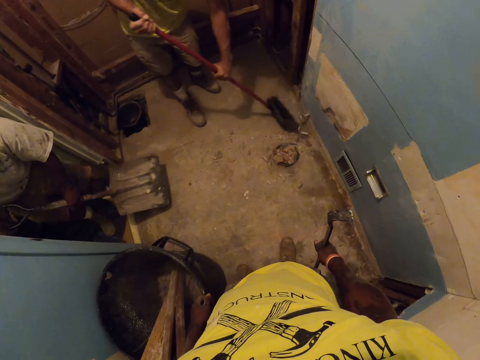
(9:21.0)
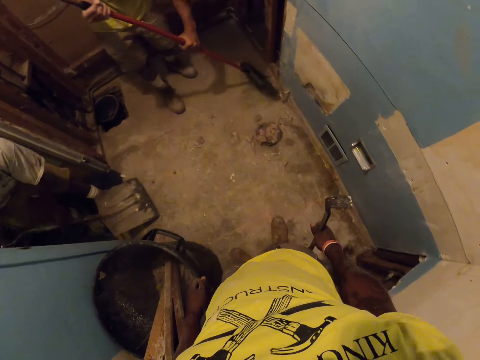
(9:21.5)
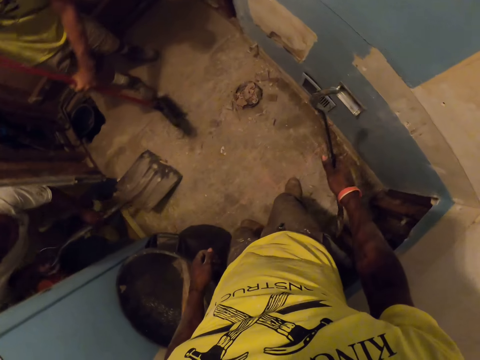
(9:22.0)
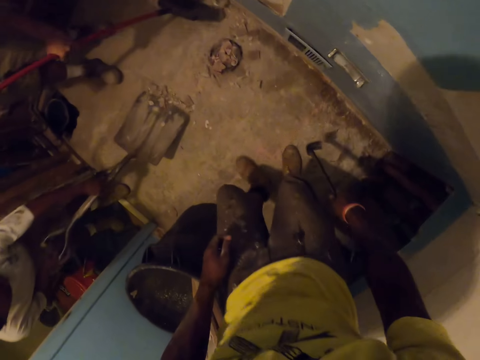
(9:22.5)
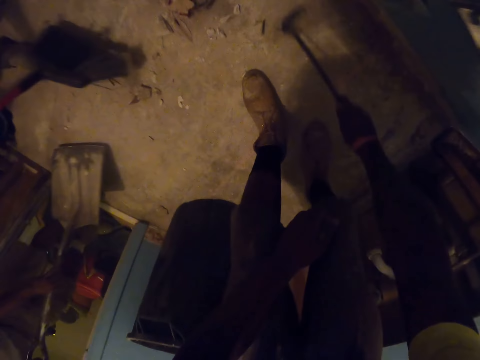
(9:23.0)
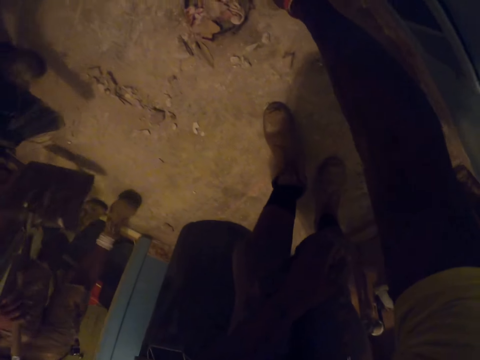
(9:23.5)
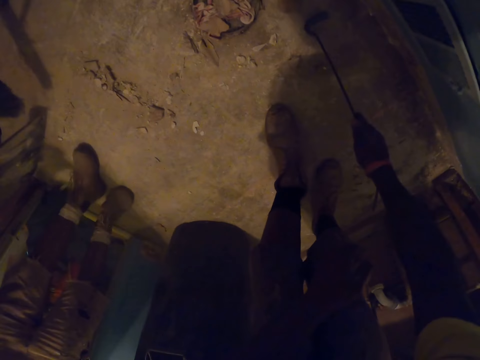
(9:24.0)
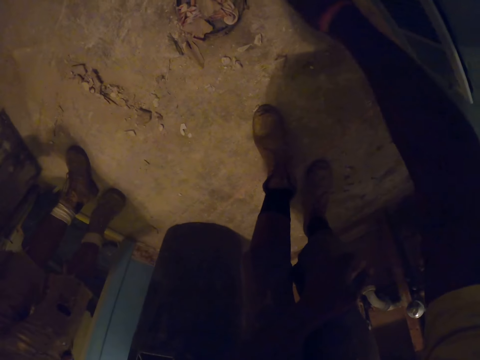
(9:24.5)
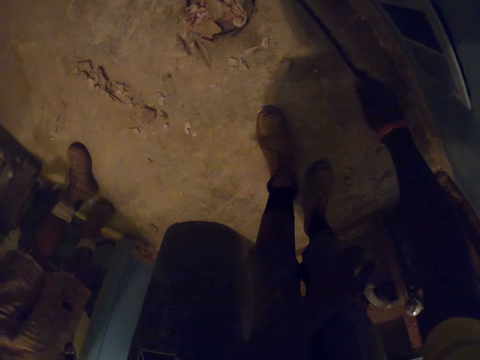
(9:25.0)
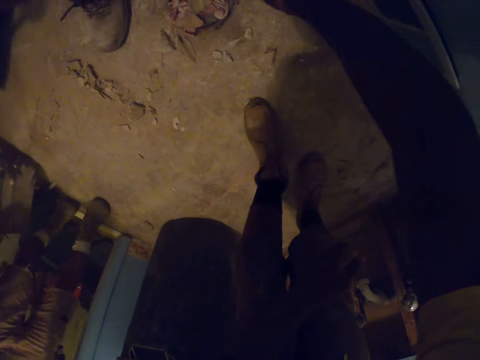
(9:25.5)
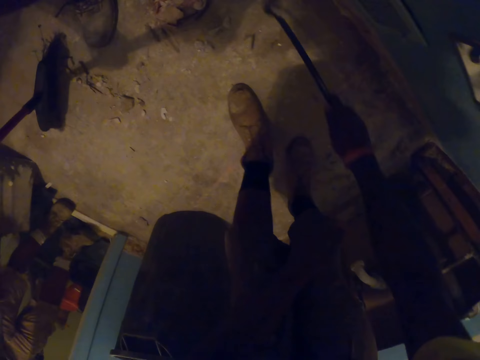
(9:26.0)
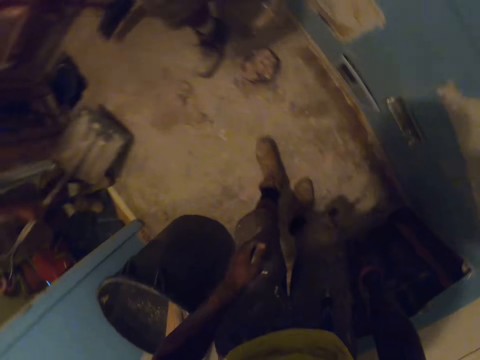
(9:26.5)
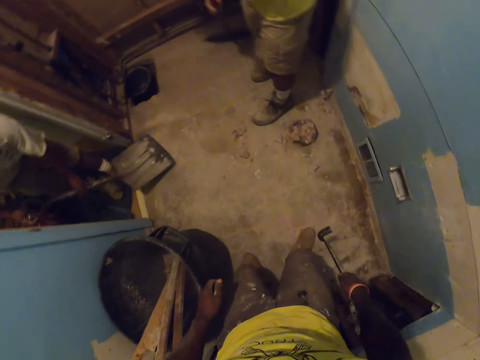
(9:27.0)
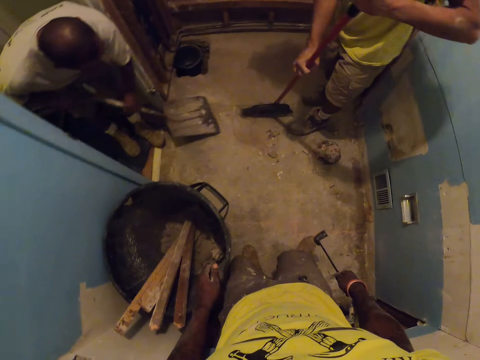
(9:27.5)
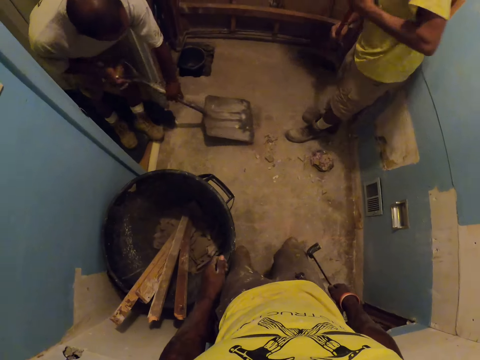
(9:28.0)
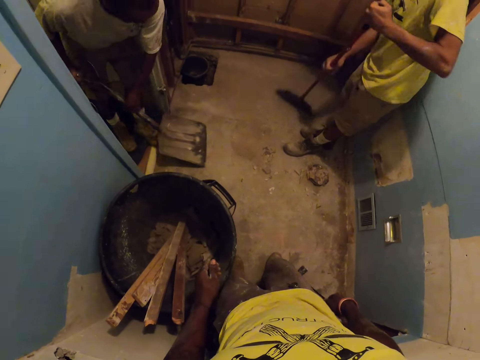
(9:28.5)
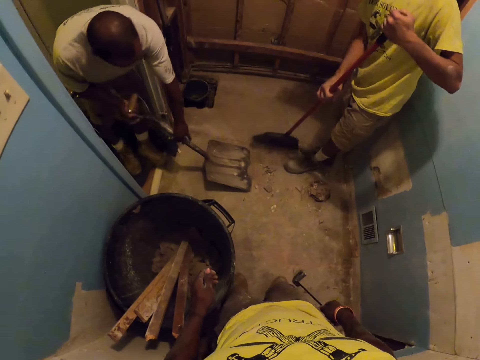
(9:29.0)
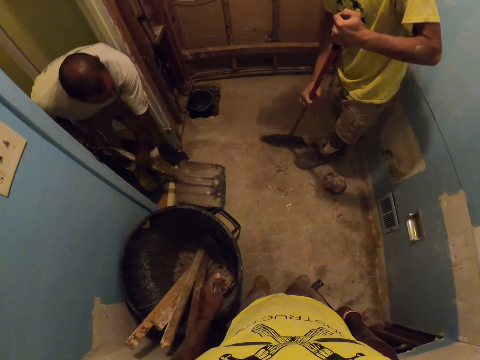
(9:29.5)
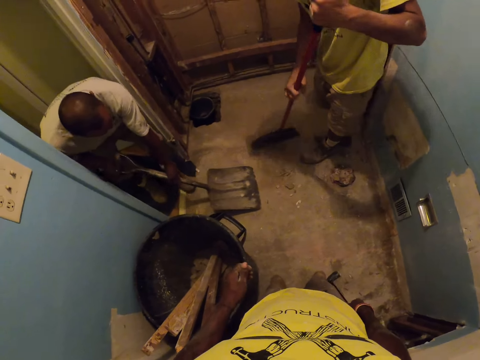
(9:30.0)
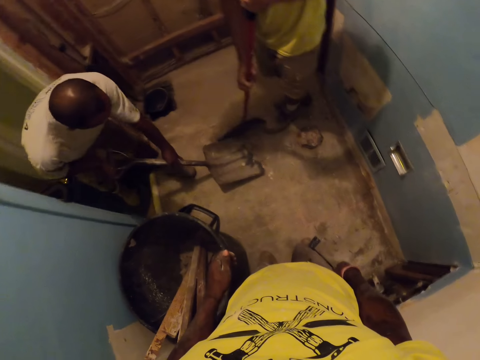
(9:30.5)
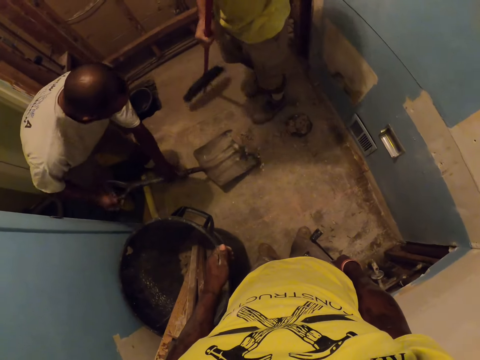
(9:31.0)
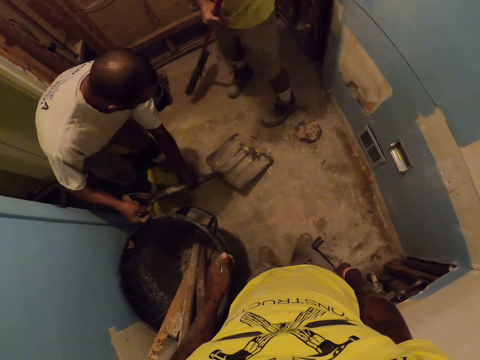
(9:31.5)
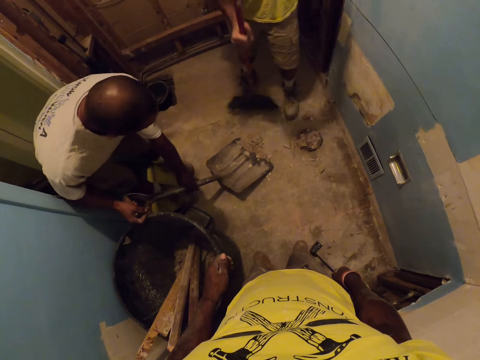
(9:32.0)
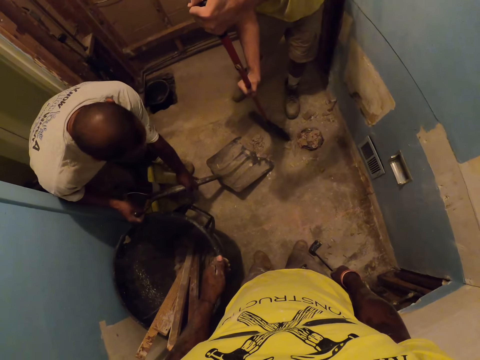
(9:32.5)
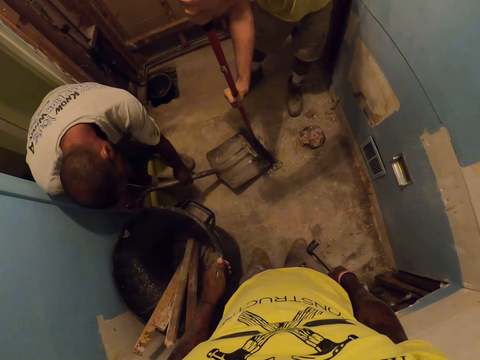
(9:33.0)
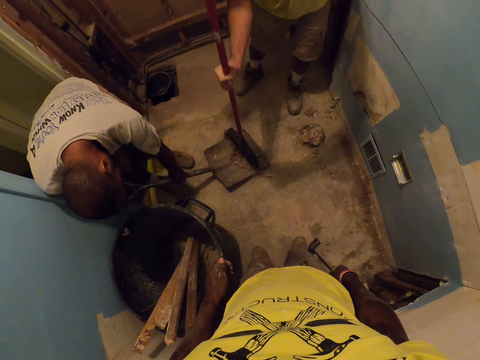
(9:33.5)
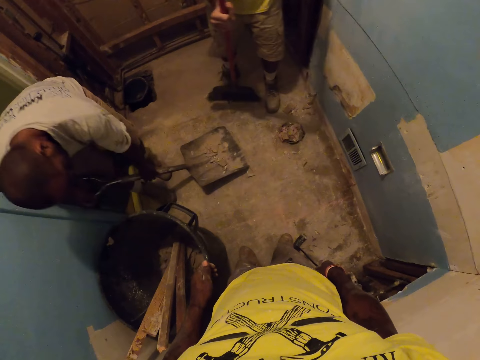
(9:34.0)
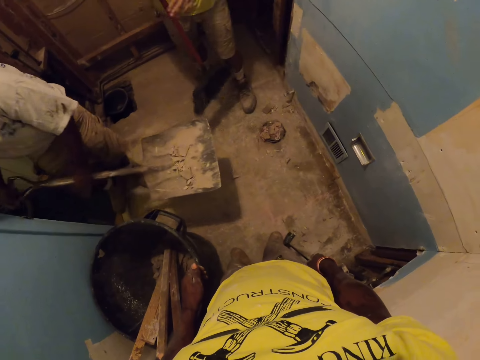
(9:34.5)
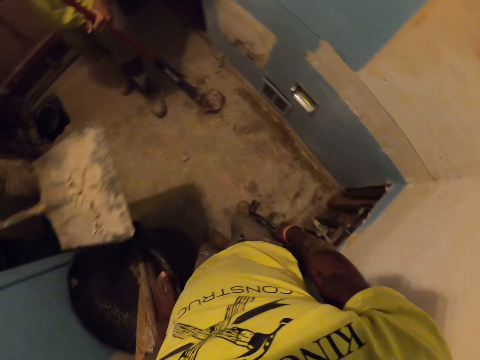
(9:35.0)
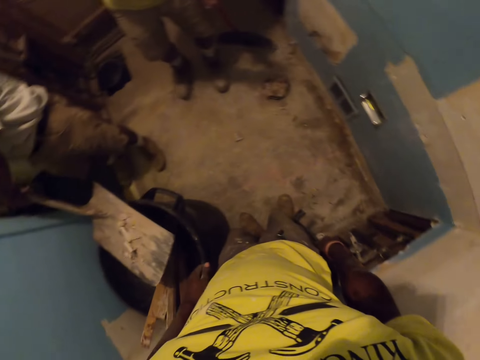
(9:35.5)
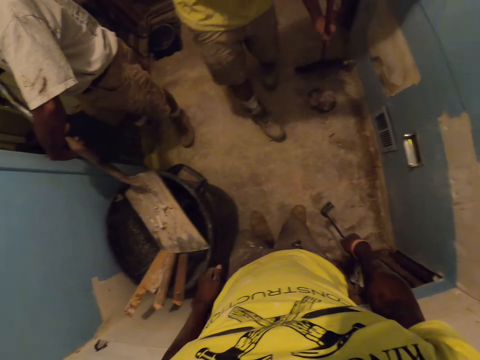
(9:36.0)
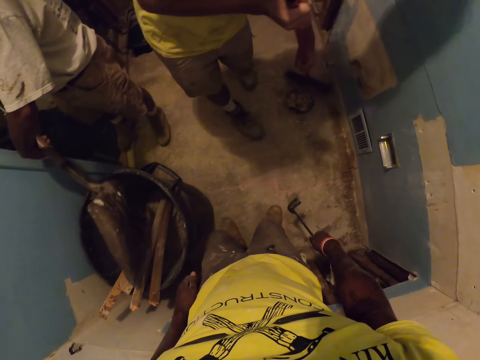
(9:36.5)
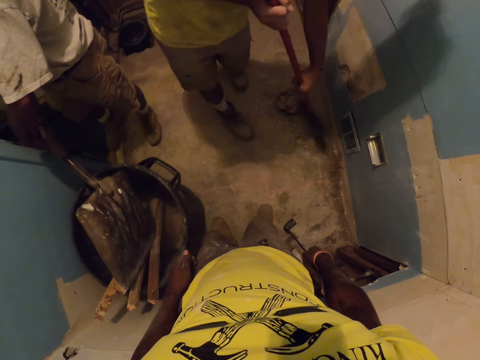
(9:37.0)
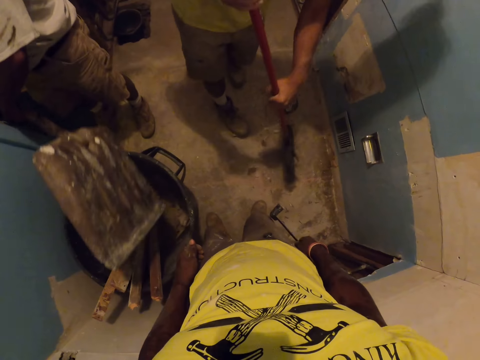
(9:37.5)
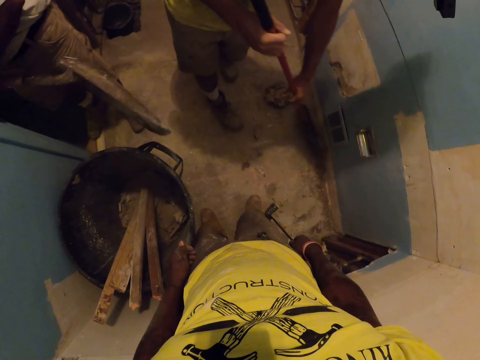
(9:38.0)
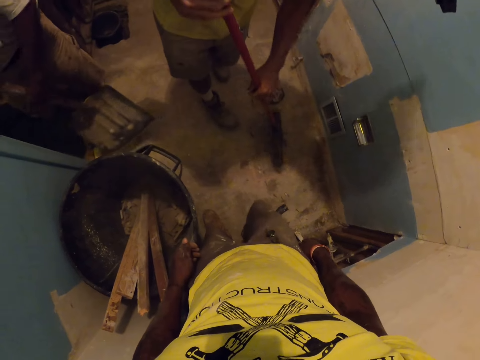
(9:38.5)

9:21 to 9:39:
A carpenter shovels the debris on the floor with the shovel in both of his hands. The camera wearer bends towards the floor. He scrapes the floor with the crow bar. He moves the debris on the floor with the crow bar in his right hand. He stands up and stares at the floor. The carpenter shovels the debris on the floor with the shovel in both of his hands. Another carpenter sweeps the debris onto the shovel with the broom in both of his hands. The first carpenter pours the debris into the plastic bin with the shovel in both of his hands. The other carpenter sweeps the debris on the floor with the broom in both of his hands.

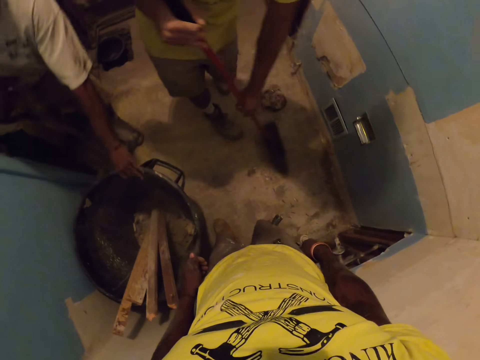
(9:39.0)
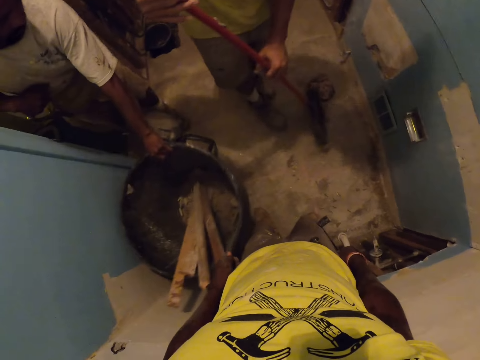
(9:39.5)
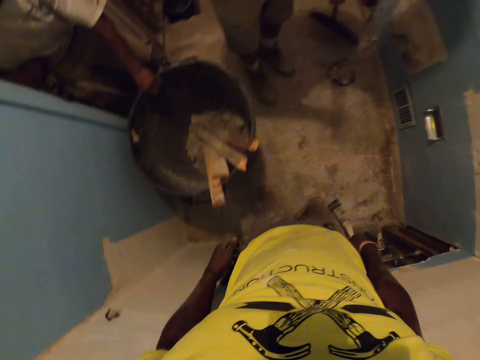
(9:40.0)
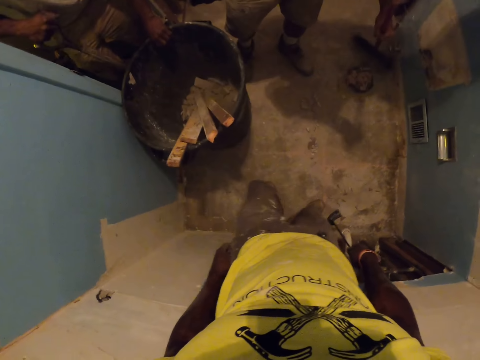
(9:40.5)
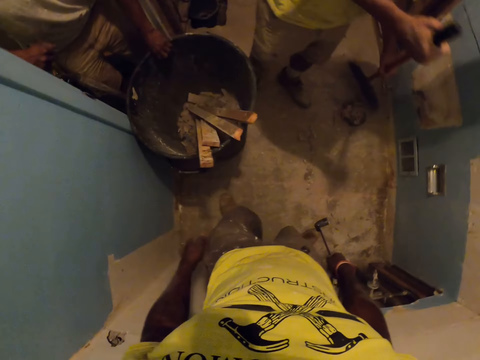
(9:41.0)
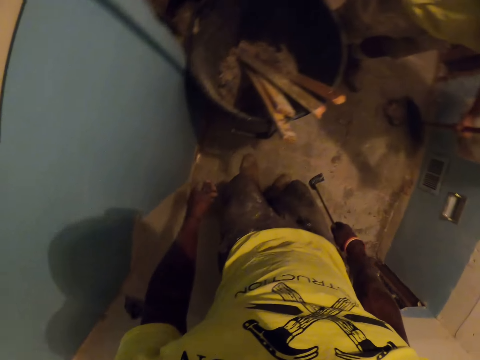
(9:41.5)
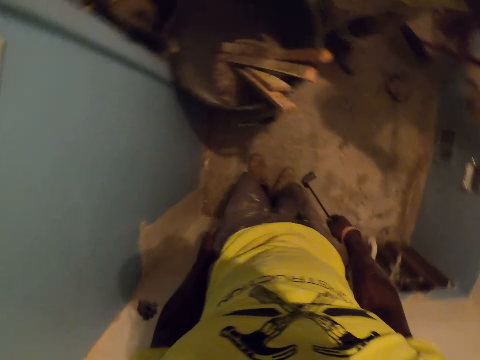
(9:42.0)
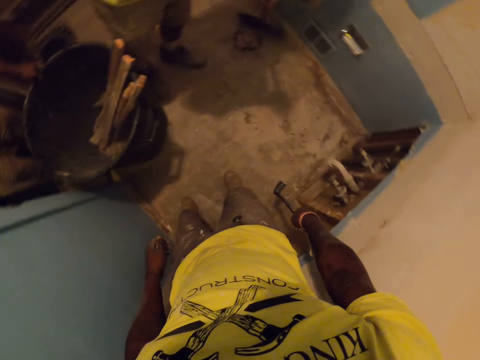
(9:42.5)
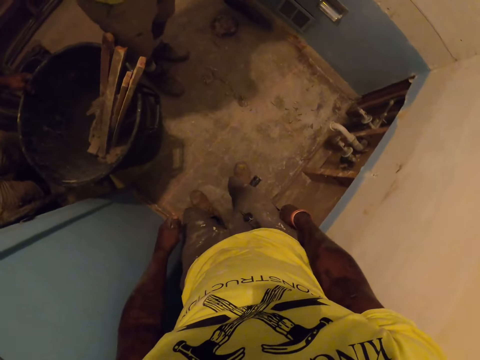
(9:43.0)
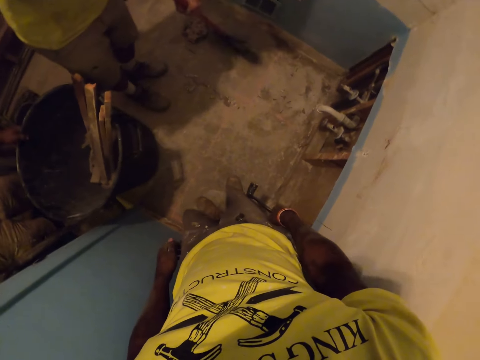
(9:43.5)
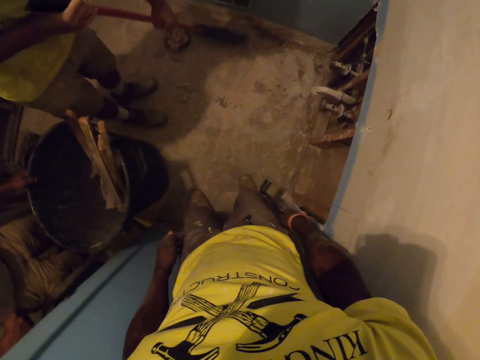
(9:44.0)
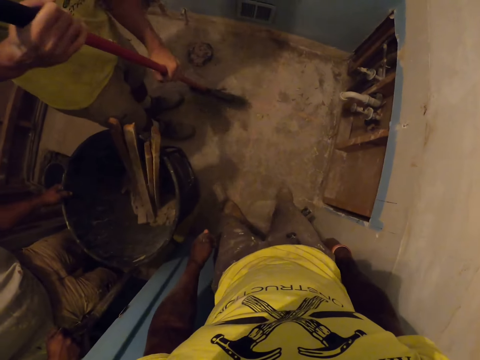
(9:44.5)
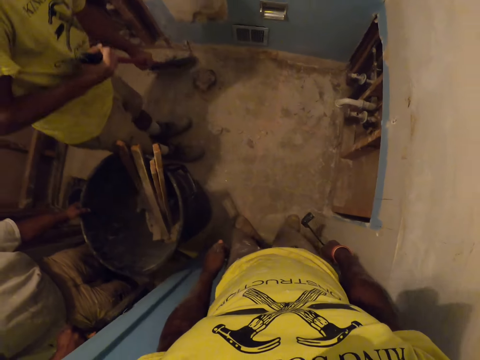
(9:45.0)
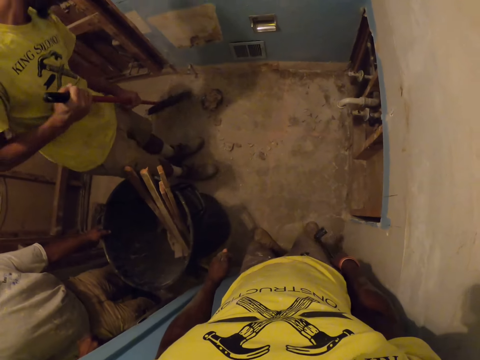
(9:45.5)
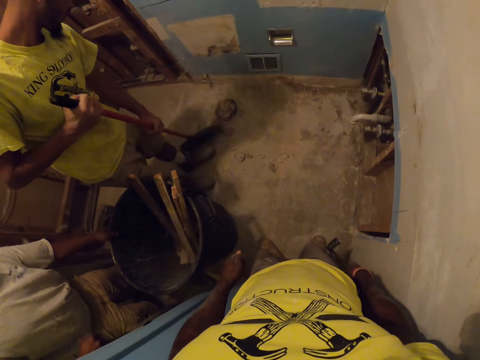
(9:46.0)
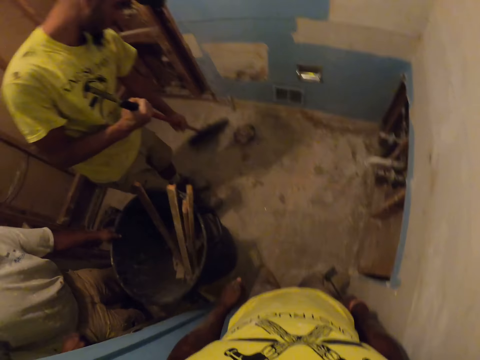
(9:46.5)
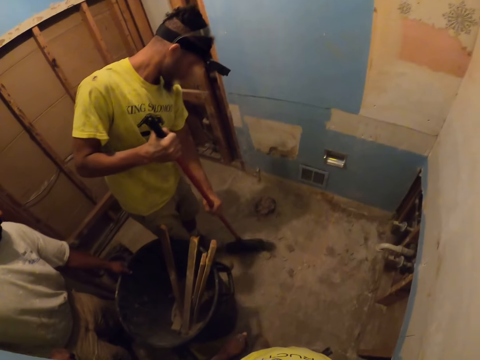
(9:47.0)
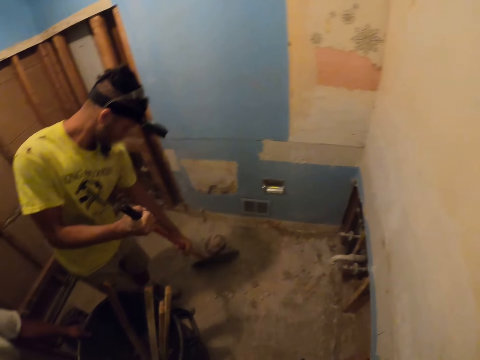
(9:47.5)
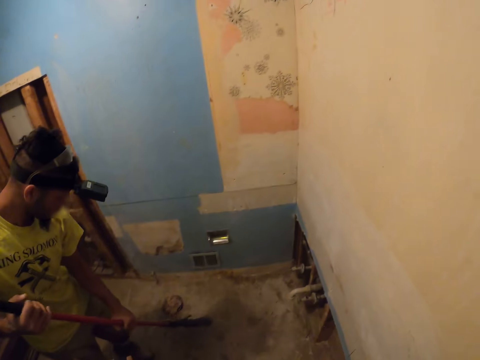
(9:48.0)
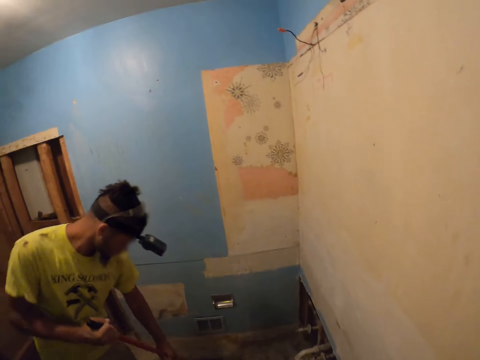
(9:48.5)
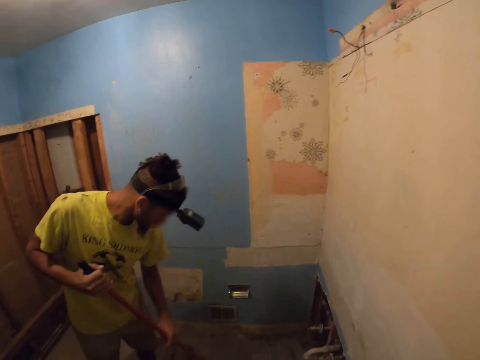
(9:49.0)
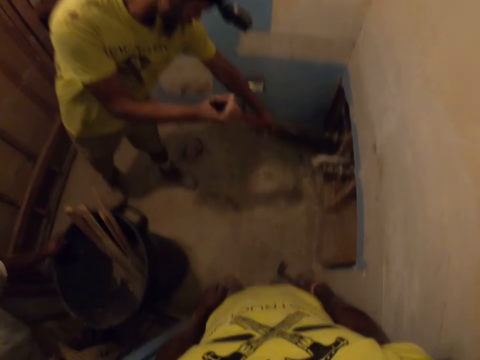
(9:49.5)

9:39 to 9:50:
A carpenter moves the plastic bin on the floor with his left hand. The camera wearer moves towards his left side. He stares at the floor. He looks around.
